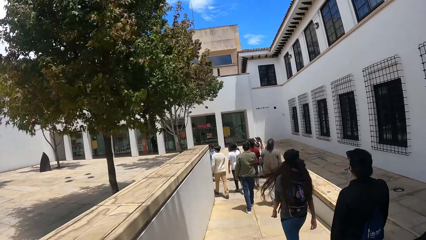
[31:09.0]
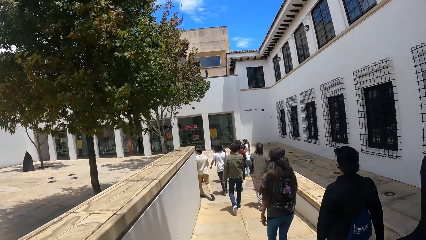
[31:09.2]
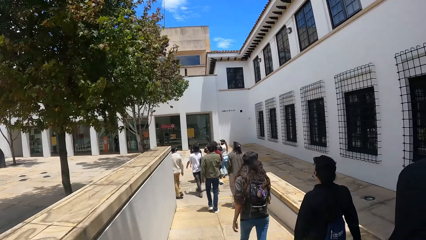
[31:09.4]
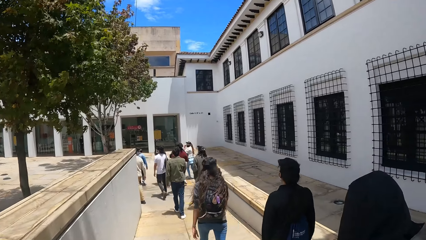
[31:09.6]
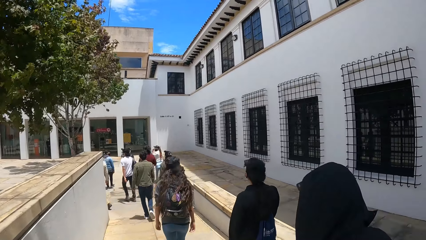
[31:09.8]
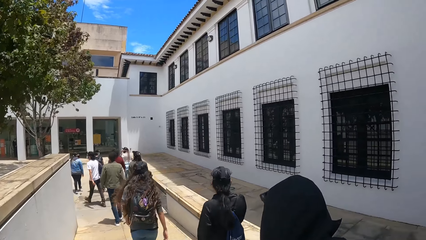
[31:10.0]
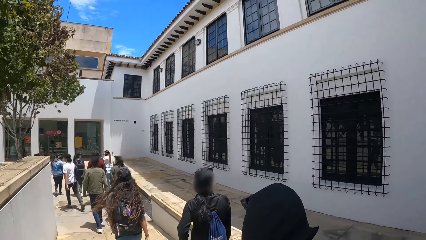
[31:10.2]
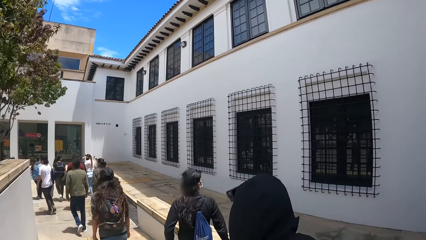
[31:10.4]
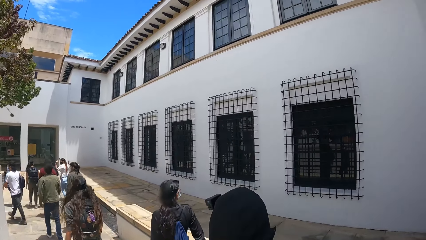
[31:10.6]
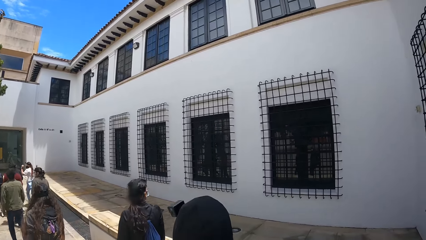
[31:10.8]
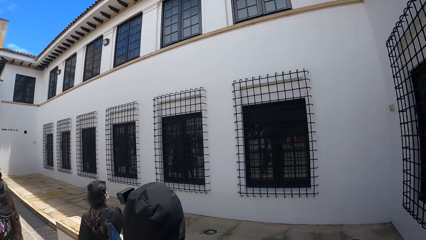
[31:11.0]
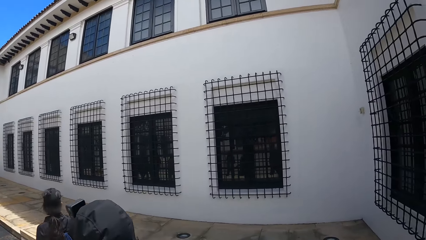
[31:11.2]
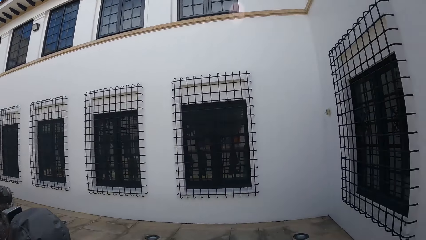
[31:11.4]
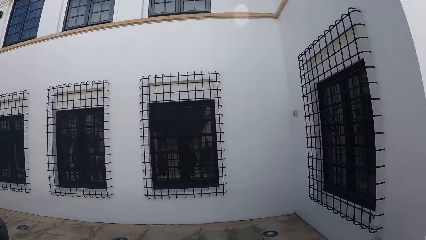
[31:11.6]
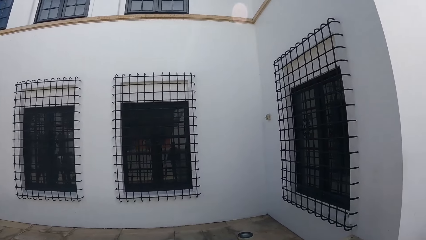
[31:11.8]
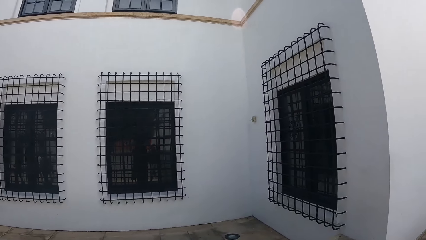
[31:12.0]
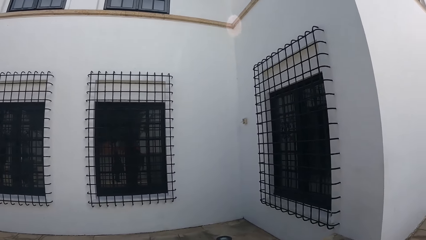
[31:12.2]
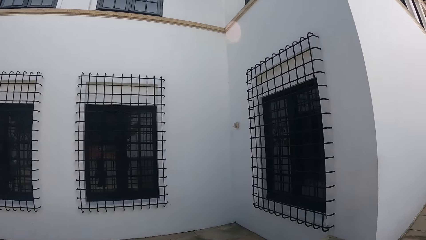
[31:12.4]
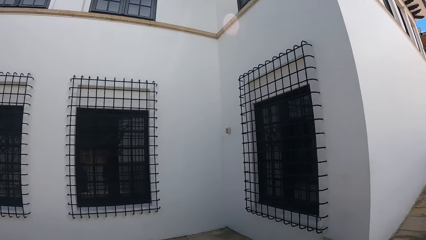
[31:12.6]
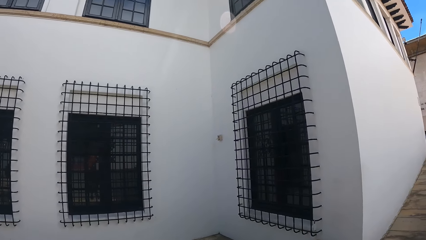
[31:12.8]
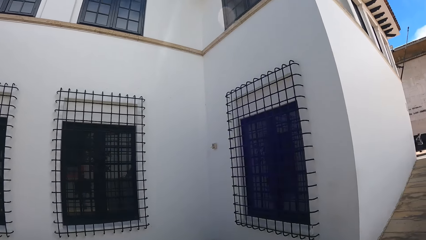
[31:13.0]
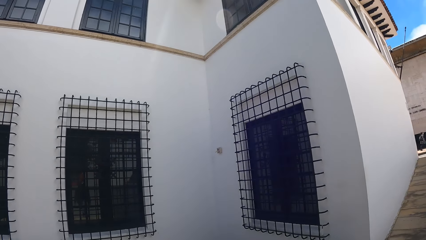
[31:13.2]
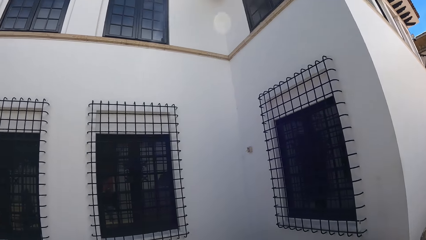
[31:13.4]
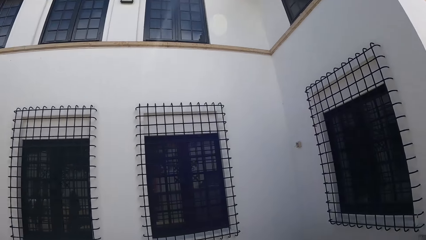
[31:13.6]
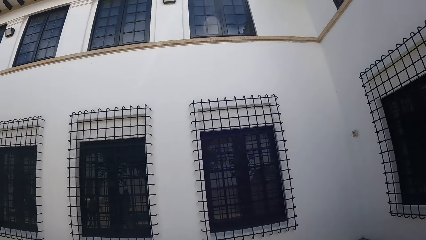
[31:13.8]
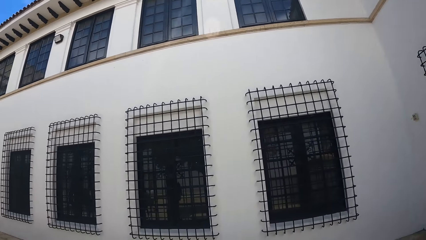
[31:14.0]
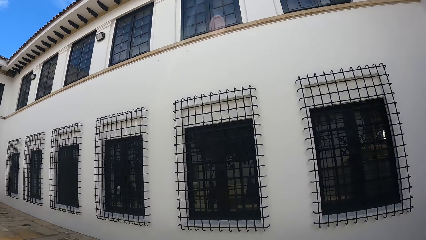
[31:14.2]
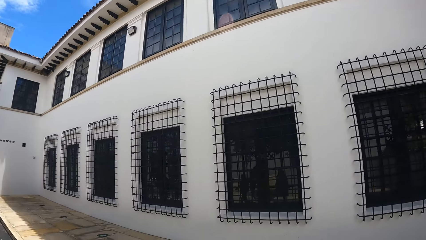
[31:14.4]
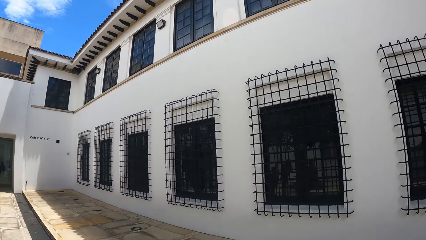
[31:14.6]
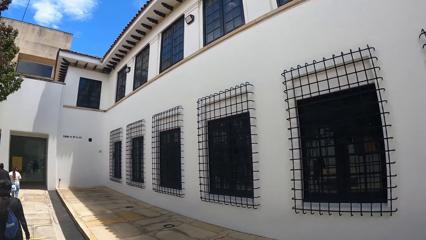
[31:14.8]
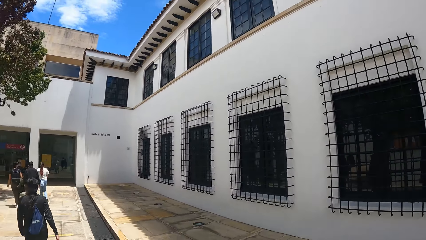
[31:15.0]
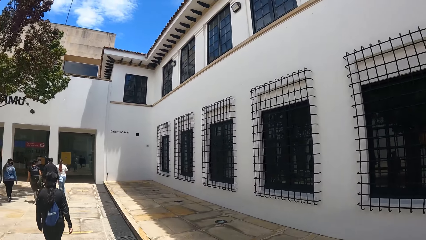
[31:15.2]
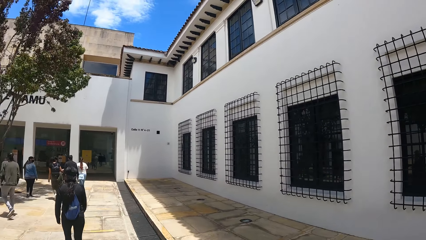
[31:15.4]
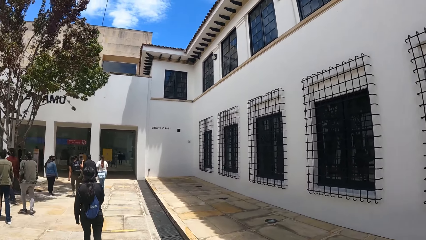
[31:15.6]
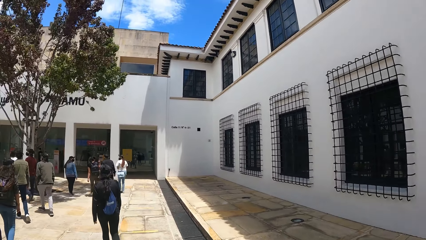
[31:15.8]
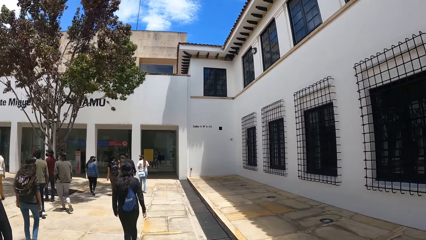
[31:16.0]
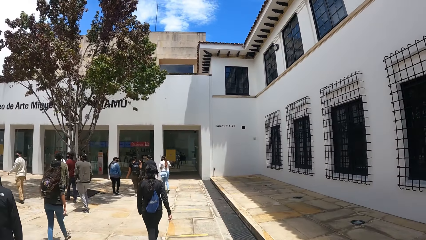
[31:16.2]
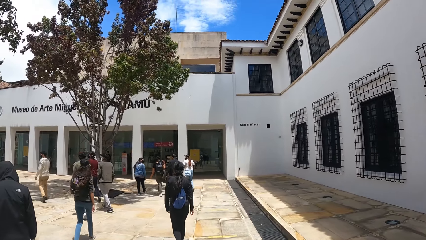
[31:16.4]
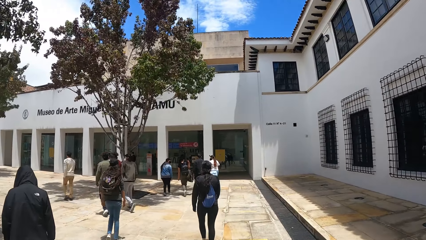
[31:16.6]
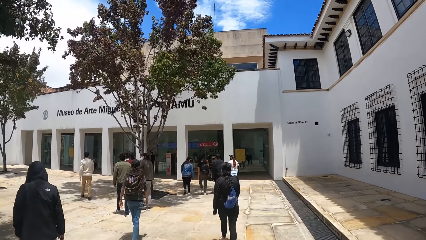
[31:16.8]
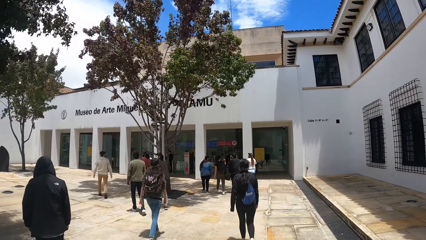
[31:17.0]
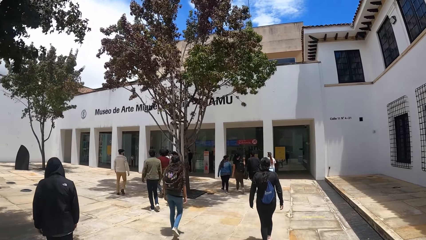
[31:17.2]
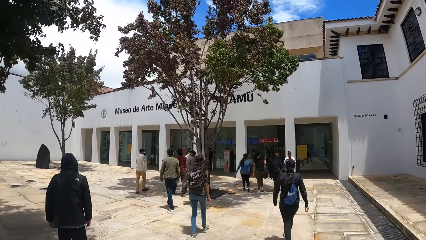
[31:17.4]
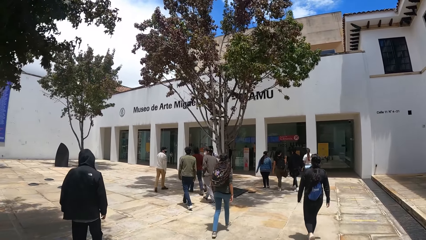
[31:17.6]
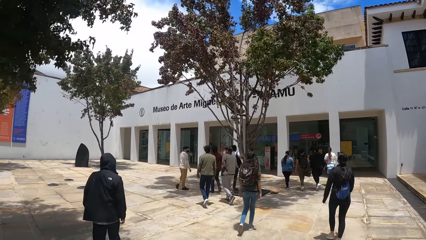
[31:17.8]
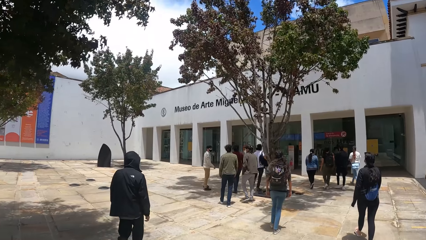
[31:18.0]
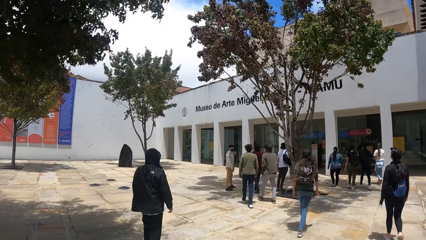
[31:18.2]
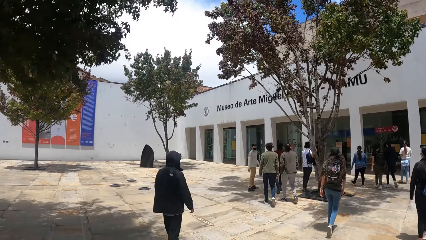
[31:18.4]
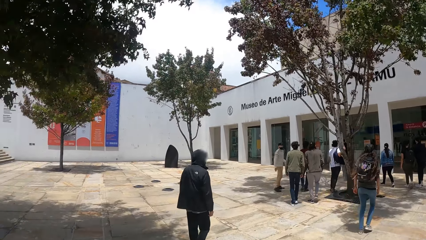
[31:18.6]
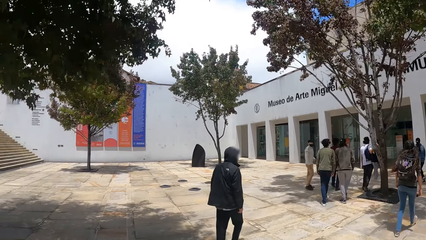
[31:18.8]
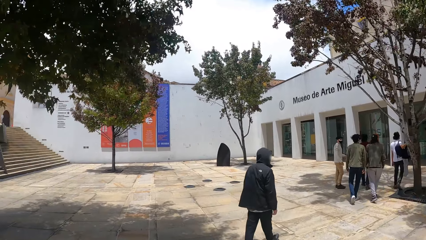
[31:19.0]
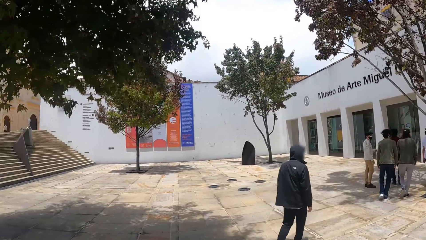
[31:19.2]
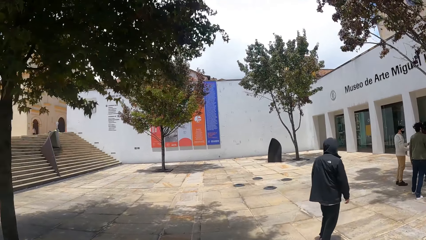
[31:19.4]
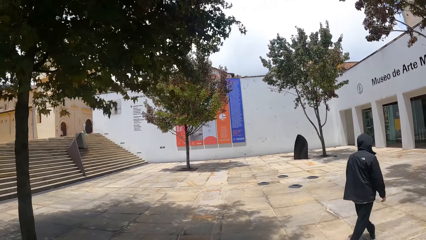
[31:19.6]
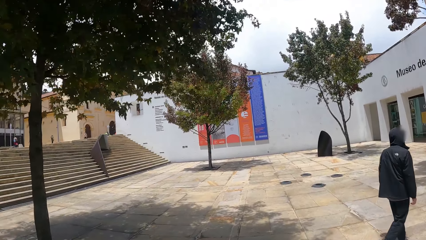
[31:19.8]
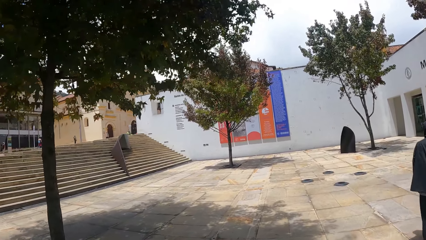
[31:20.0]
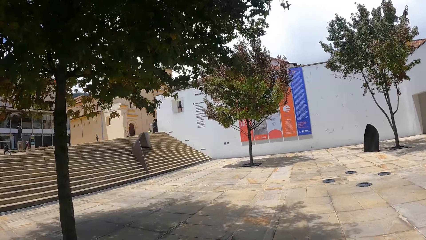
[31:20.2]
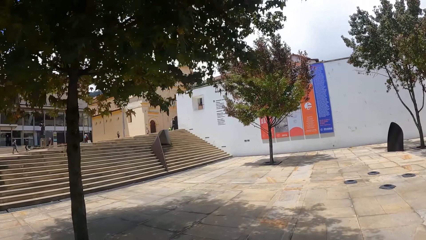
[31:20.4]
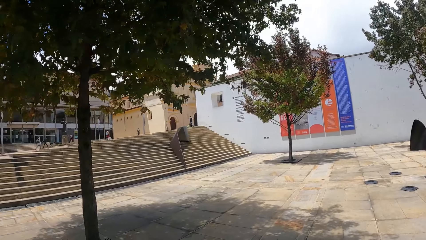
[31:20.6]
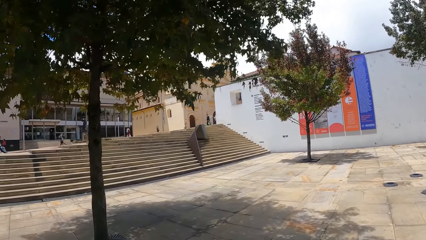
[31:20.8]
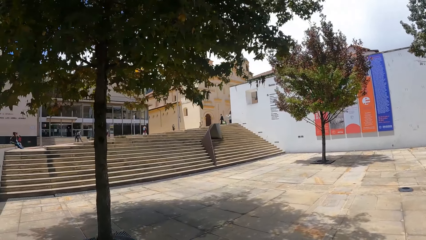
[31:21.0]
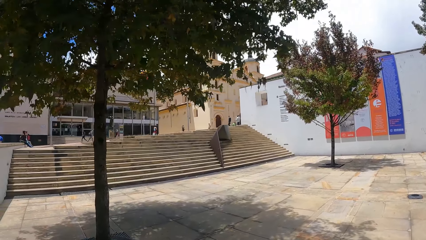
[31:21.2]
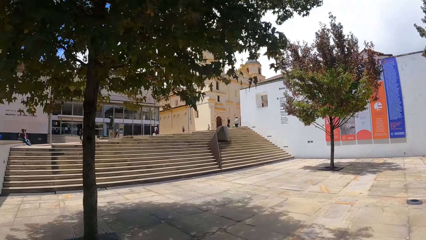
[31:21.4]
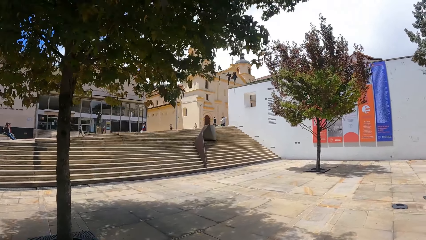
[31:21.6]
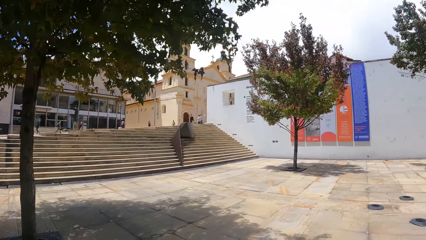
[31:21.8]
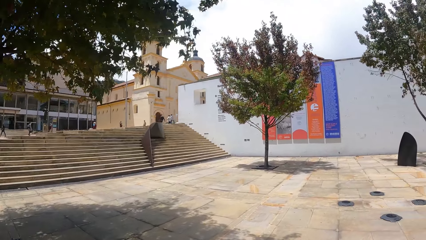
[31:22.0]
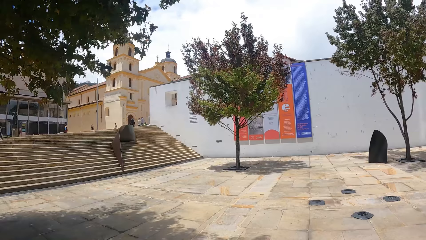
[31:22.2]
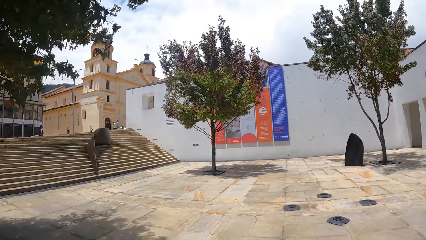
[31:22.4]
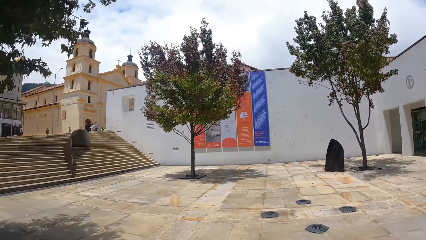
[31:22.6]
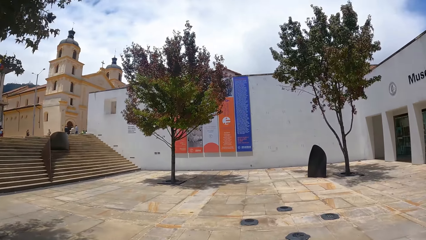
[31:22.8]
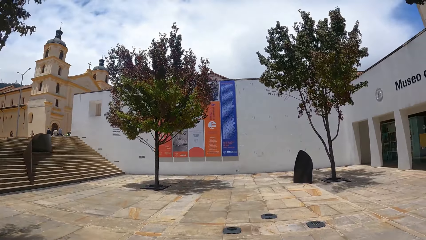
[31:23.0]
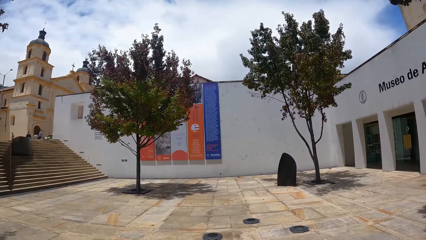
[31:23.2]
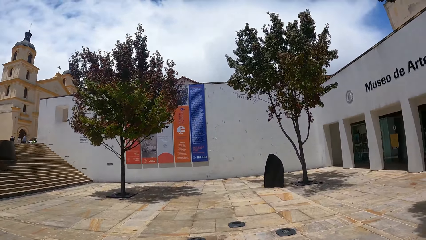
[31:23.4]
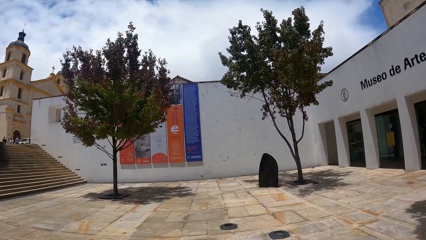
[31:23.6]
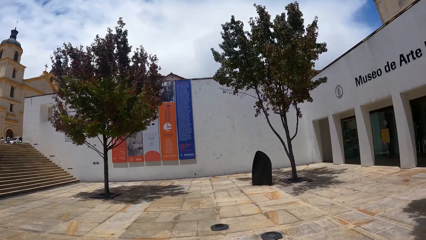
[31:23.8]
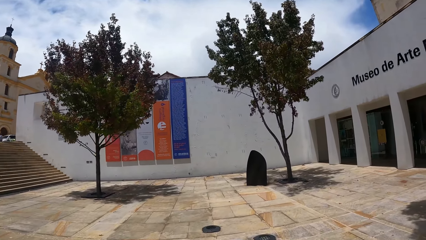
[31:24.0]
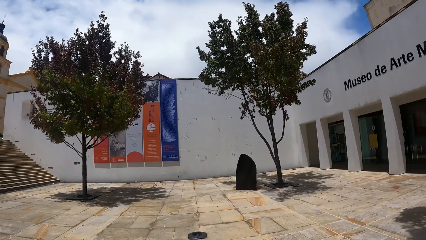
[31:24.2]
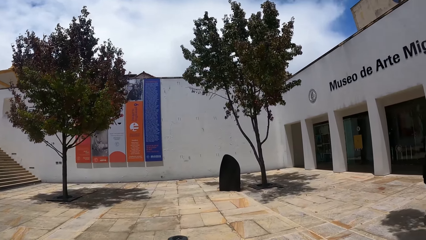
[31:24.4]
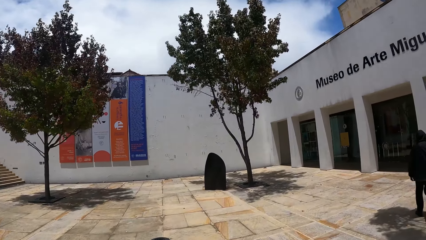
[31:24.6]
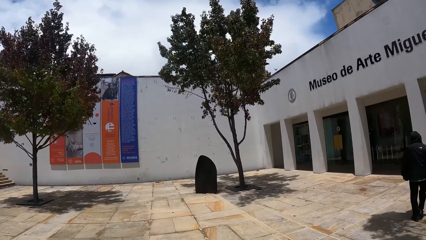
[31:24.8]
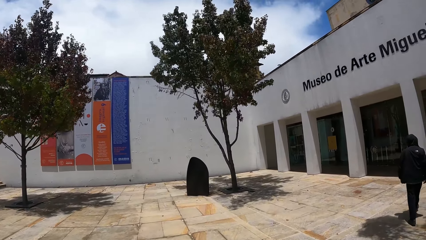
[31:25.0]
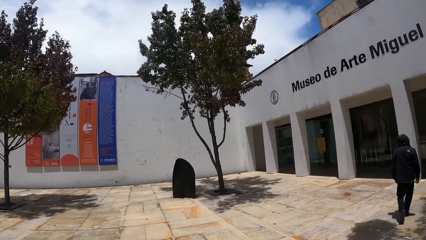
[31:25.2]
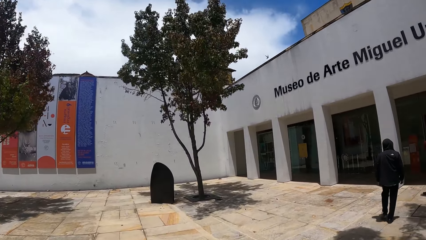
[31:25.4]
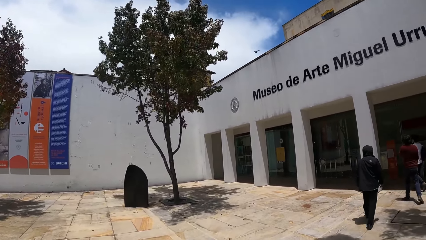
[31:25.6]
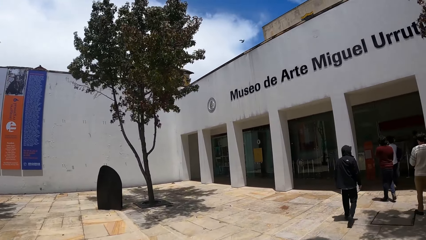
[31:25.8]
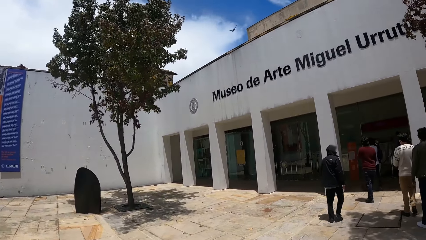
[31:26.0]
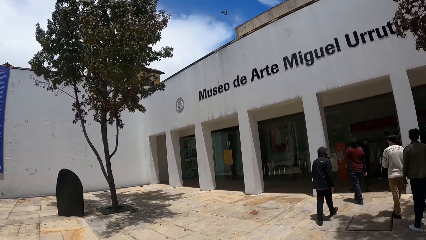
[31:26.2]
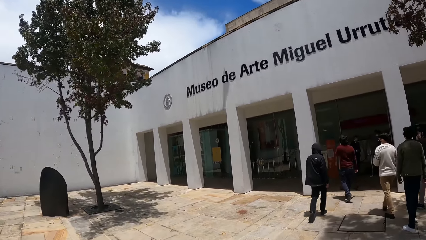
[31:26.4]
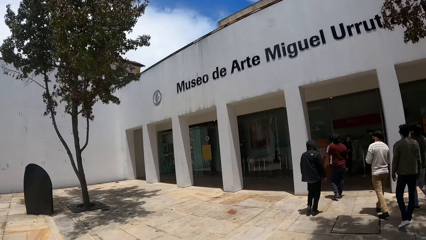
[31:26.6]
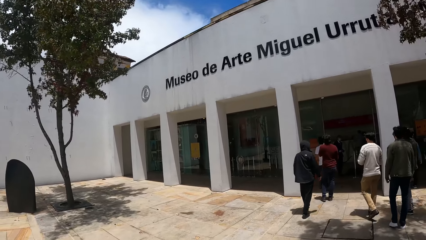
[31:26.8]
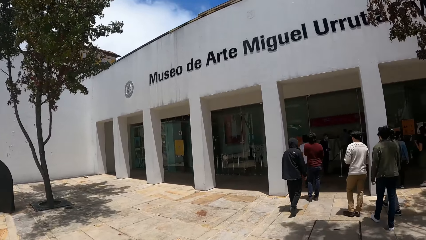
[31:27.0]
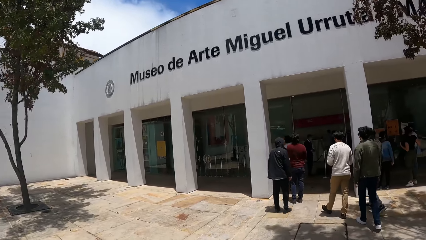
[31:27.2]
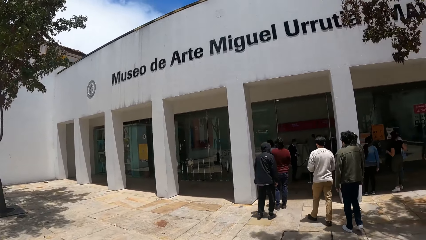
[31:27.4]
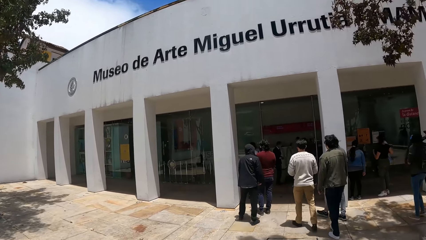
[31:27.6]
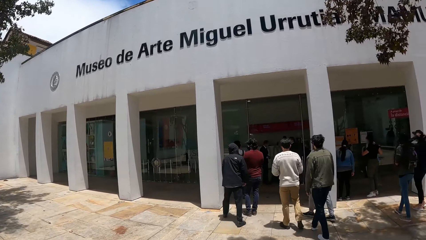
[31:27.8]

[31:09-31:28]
The camera wearer walks on the pavement and looks around. They stare at the building. They walk on the pavement and look around.
